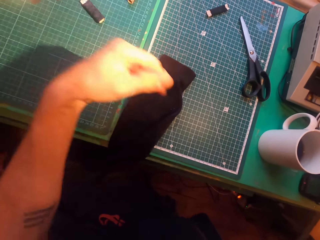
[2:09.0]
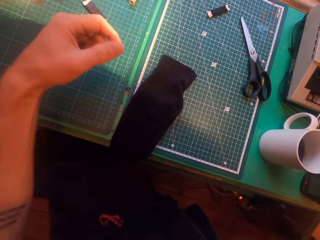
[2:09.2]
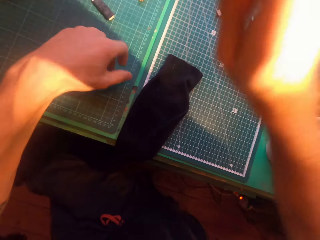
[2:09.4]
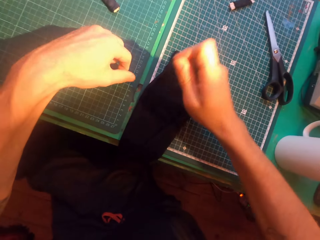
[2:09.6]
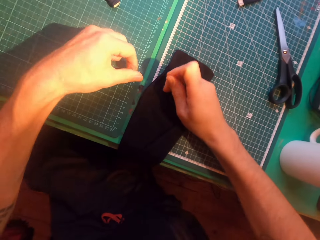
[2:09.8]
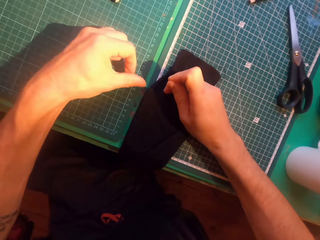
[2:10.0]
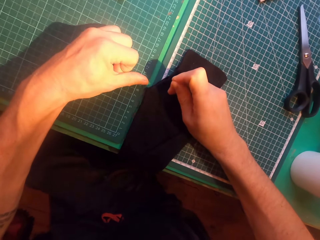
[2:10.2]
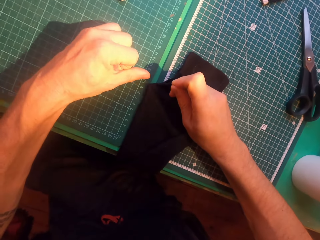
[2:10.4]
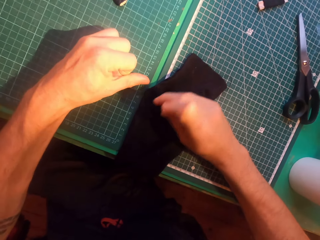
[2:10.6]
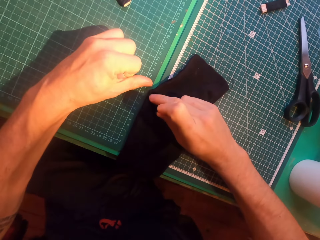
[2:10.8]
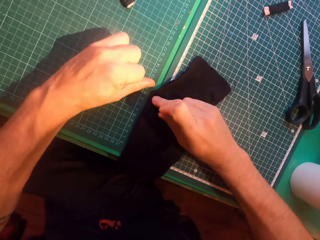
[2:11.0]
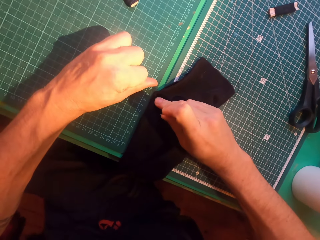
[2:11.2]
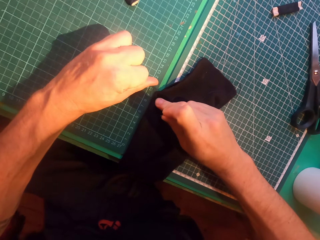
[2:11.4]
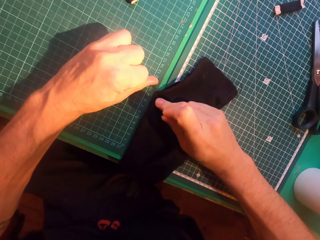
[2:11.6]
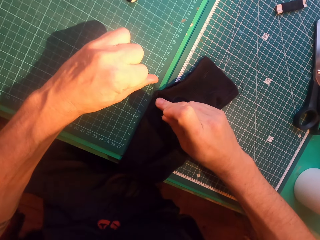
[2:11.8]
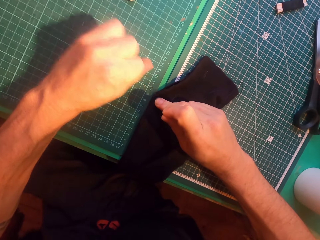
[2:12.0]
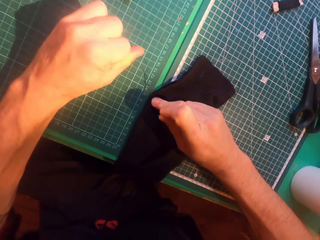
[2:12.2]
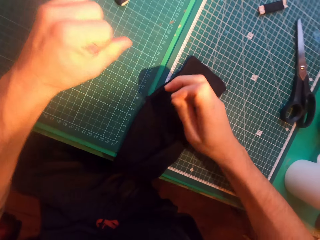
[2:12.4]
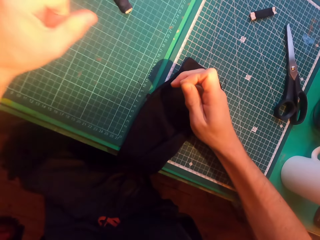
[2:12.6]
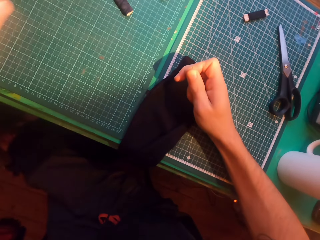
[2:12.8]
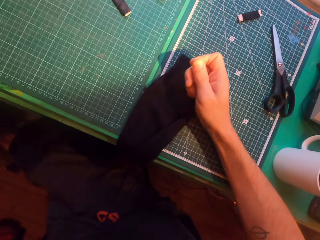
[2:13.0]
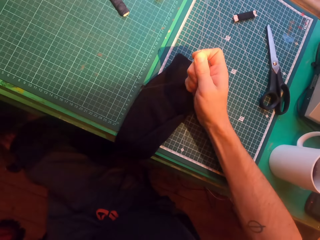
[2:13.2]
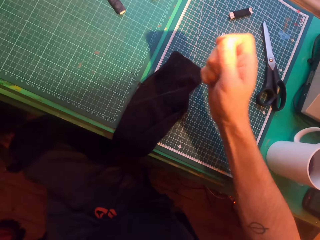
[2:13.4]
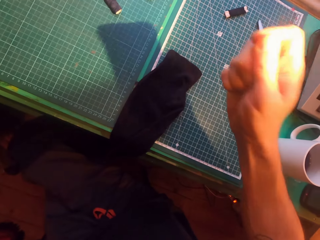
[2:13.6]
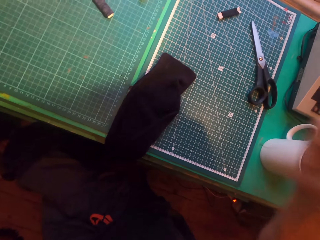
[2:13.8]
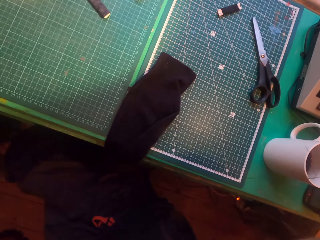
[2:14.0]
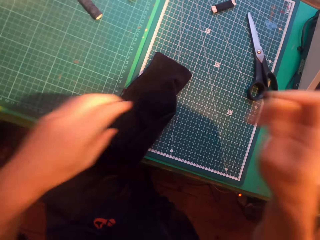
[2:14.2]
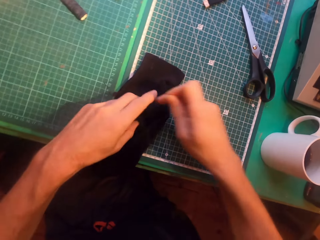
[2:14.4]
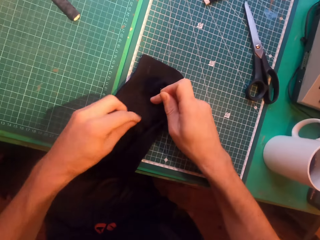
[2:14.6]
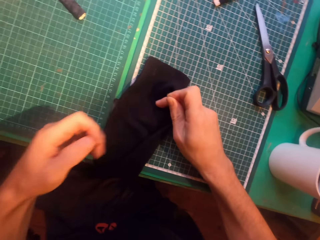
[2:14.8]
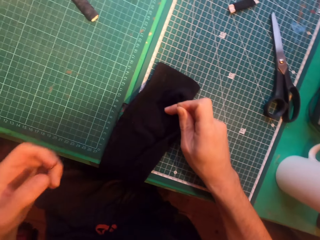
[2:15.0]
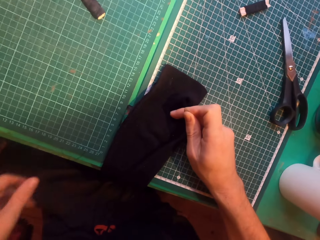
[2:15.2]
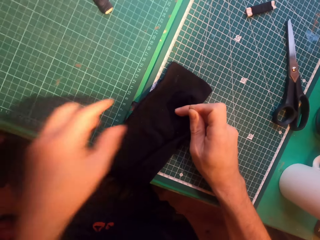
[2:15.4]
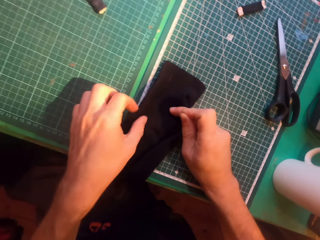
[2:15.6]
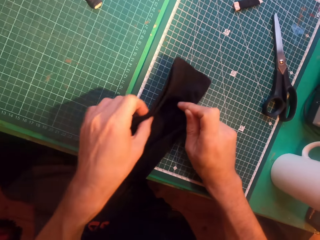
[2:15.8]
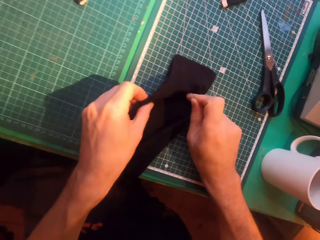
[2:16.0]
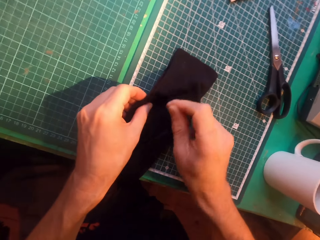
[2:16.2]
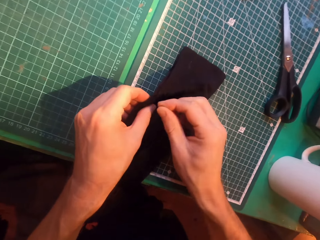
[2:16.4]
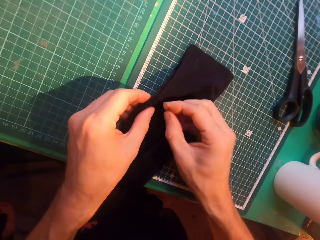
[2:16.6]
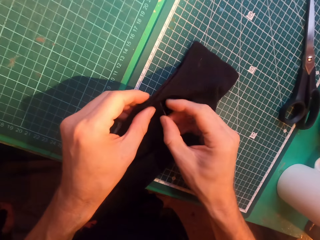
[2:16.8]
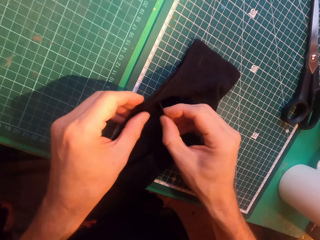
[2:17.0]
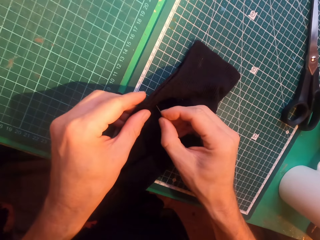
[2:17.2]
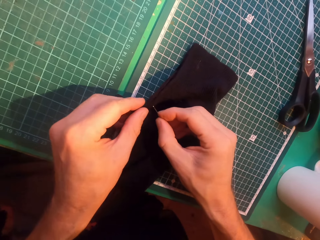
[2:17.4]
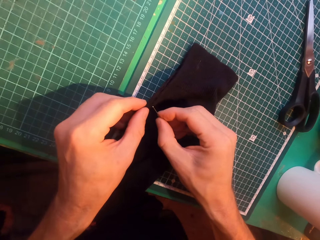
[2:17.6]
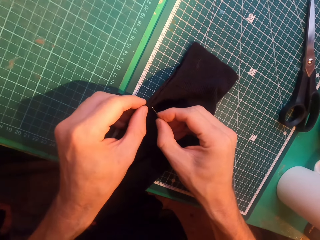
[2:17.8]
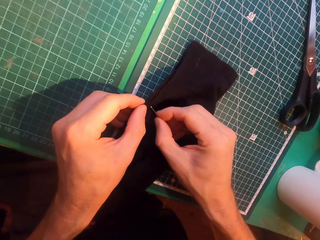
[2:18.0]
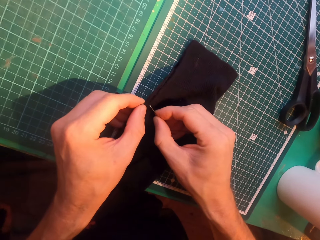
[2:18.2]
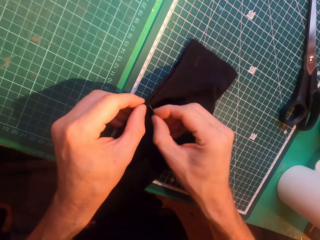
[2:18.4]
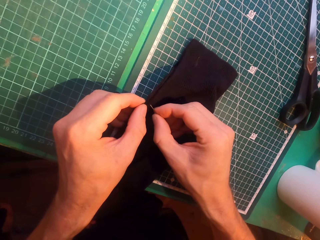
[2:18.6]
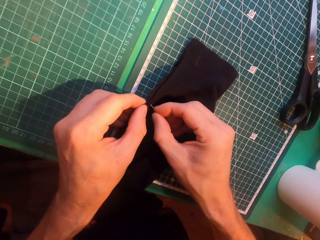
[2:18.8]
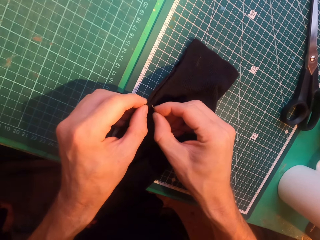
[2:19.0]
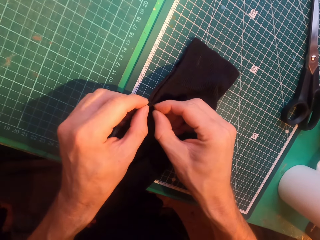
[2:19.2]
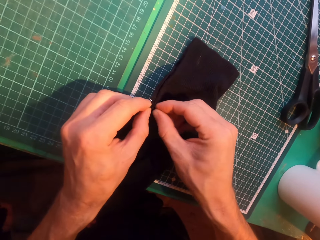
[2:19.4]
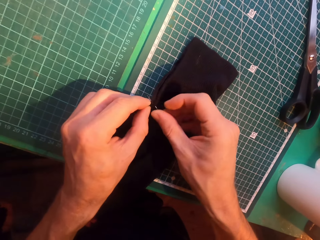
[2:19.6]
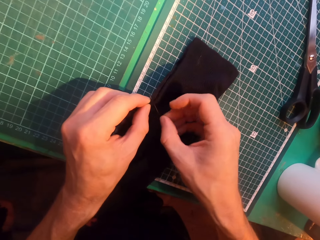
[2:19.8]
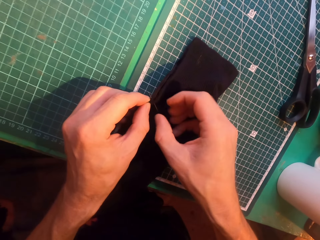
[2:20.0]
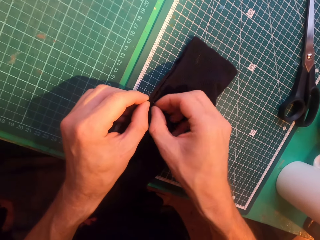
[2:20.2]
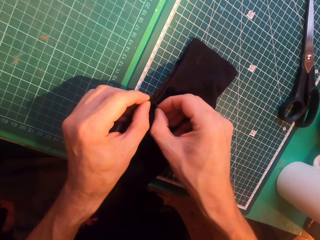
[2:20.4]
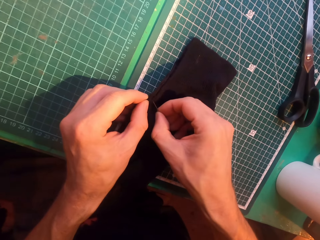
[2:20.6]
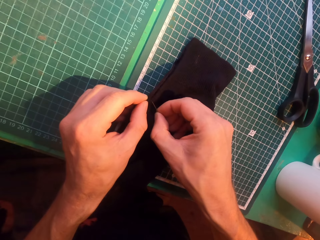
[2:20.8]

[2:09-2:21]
The camera wearer cuts a thread using a hand. They insert a needle in a sweater.

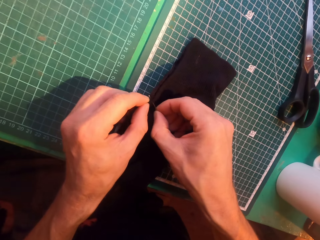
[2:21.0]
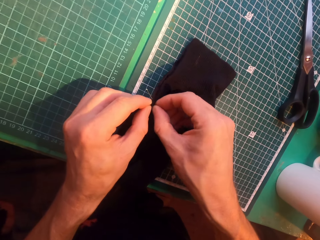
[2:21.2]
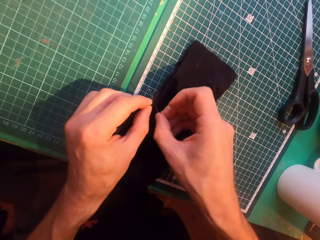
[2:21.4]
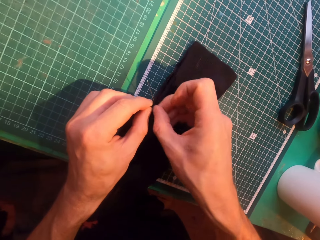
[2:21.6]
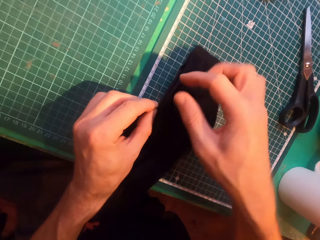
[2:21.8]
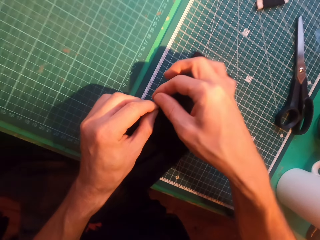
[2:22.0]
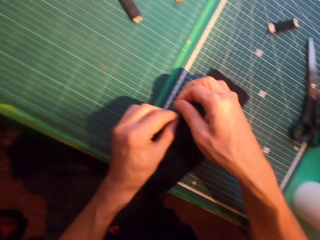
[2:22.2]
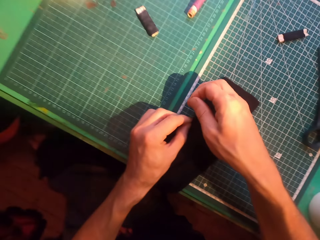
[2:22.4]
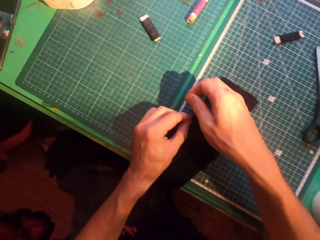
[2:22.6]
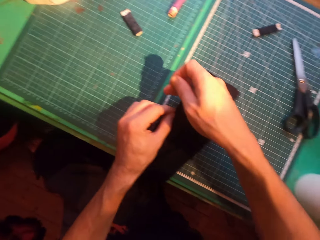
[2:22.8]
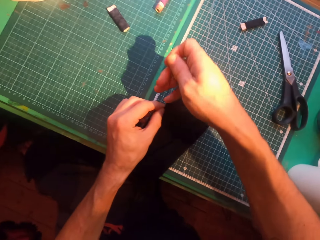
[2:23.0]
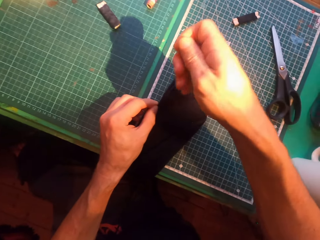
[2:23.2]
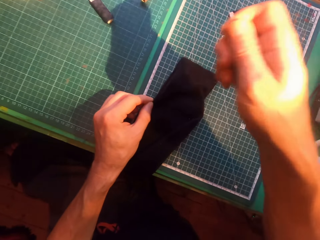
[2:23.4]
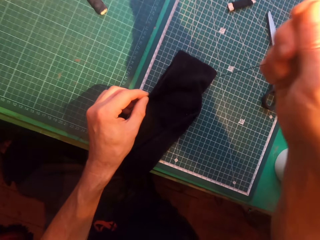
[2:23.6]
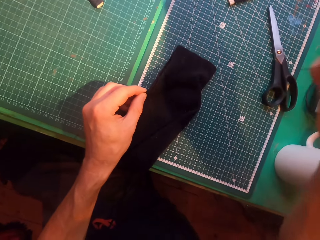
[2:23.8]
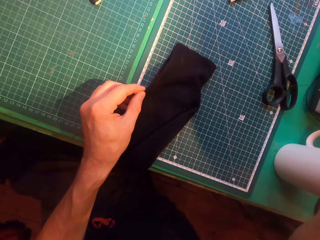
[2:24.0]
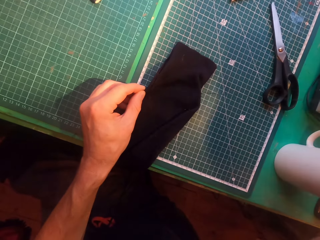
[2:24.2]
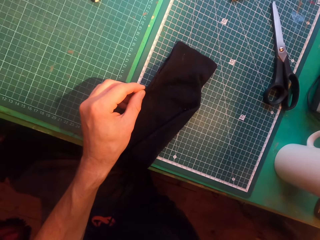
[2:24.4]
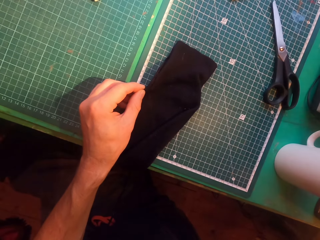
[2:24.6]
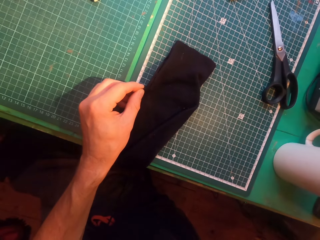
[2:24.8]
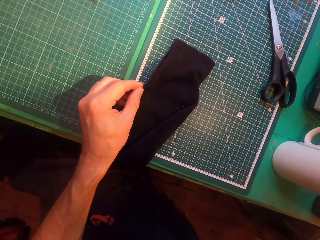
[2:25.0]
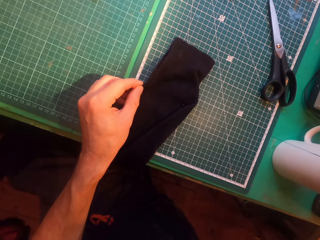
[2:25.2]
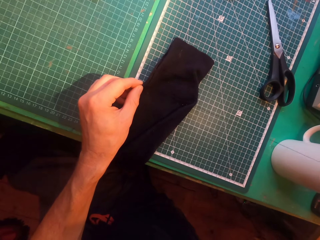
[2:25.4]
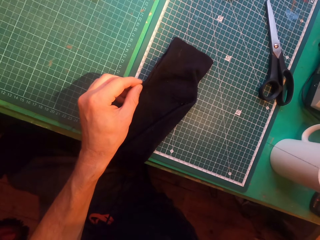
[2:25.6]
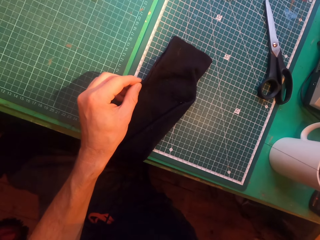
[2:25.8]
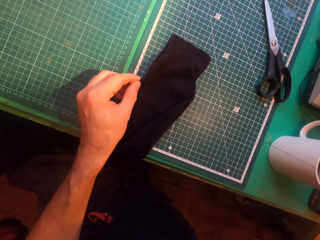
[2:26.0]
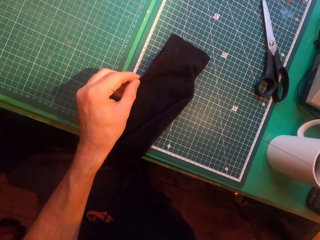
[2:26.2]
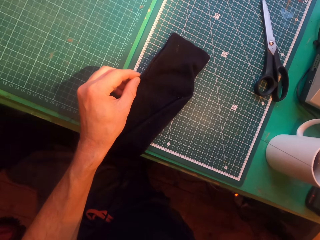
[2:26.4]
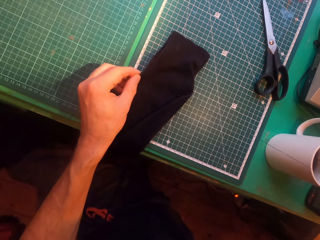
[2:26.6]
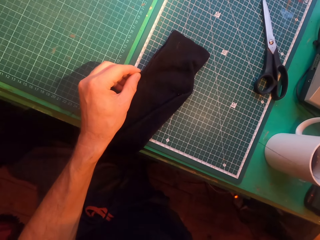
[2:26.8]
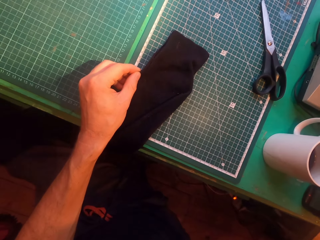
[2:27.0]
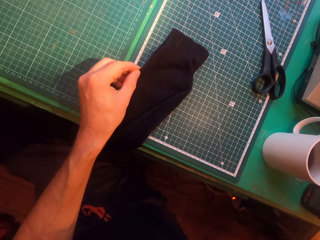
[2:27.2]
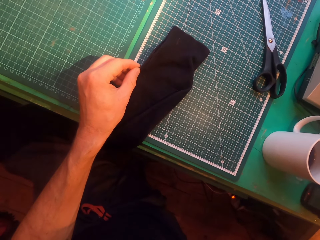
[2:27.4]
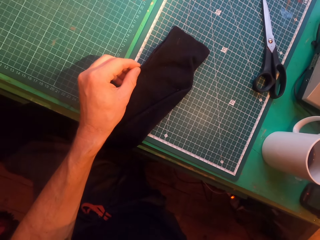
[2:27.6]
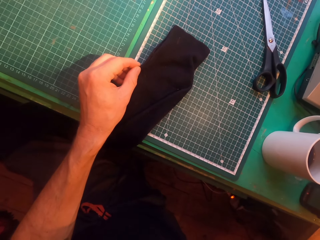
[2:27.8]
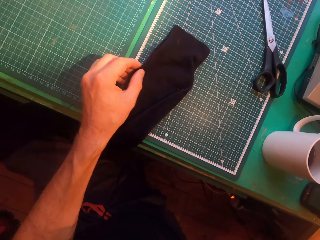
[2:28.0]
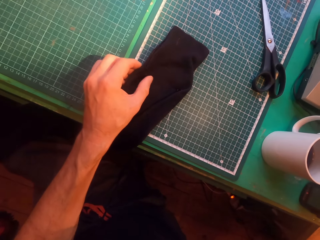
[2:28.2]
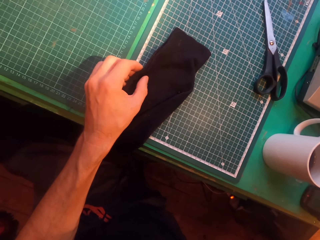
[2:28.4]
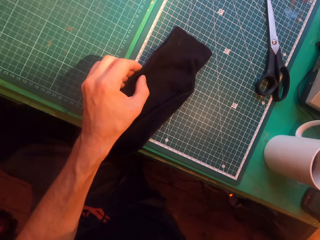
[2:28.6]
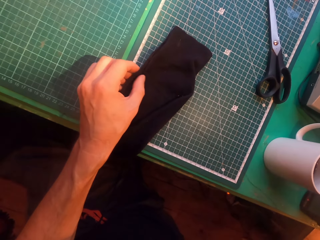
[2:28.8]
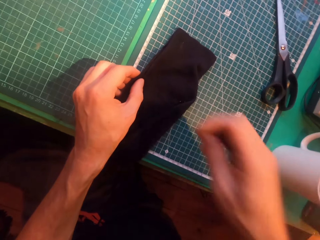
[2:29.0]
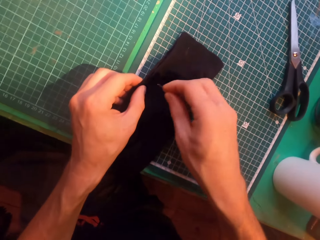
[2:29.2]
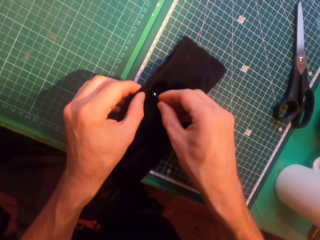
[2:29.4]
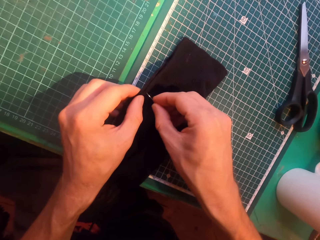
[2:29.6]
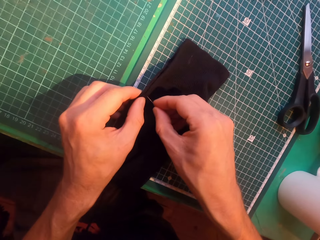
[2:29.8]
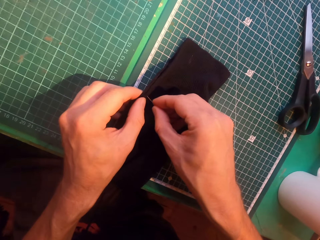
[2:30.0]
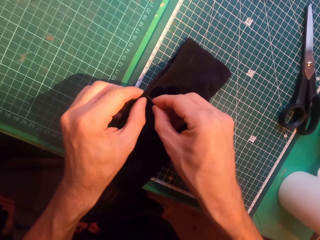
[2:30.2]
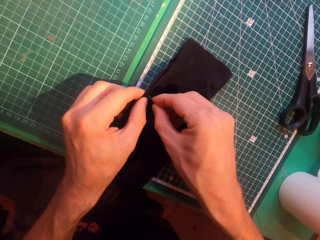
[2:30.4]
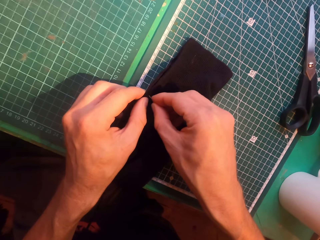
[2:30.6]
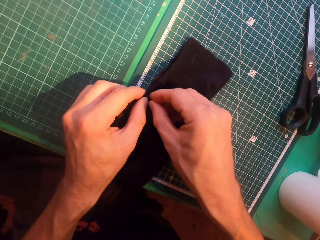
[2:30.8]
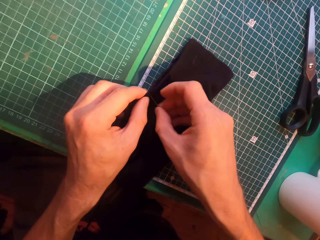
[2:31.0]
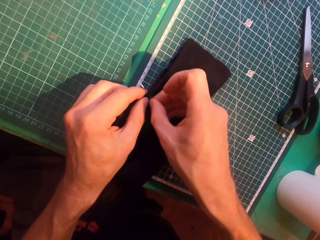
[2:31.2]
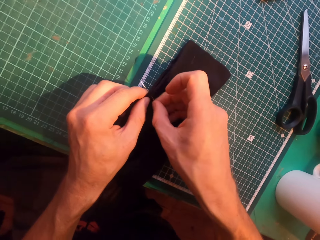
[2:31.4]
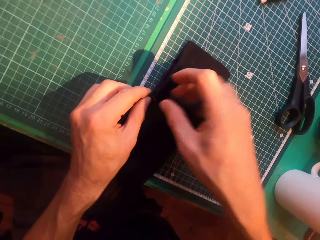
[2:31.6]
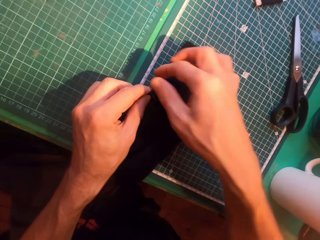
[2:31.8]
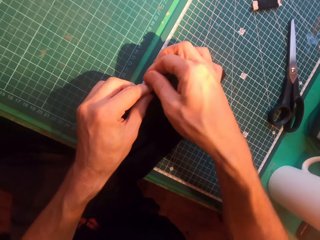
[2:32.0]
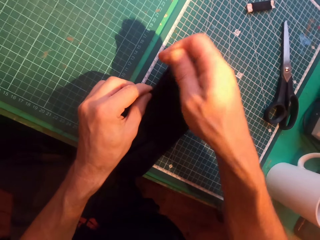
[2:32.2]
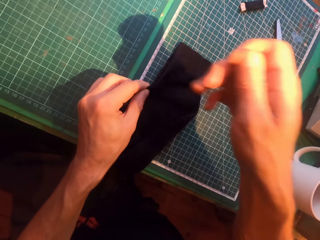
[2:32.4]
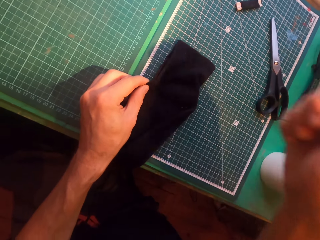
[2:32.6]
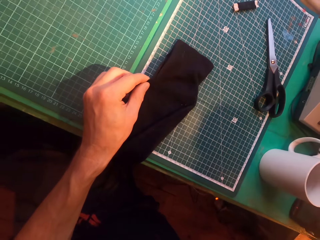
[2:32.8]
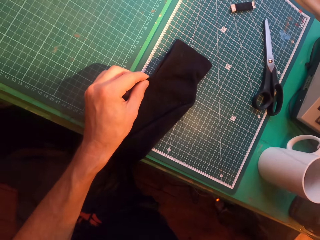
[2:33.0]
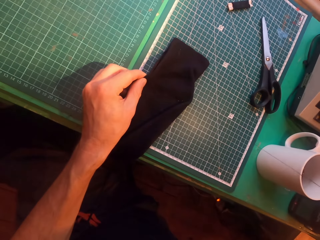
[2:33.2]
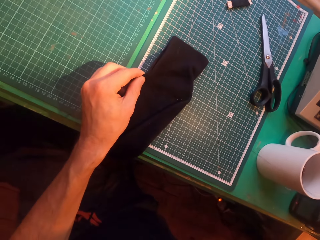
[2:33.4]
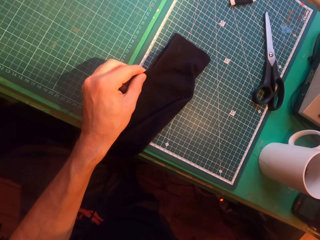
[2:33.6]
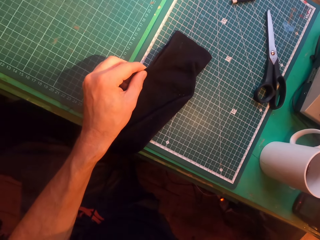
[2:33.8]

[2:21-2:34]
The camera wearer straightens a thread. They insert a needle in a sweater. They straighten the thread.
